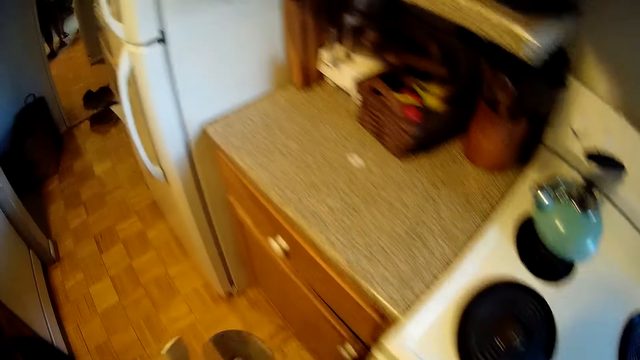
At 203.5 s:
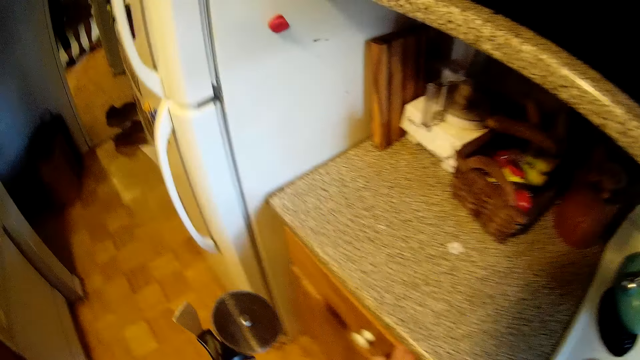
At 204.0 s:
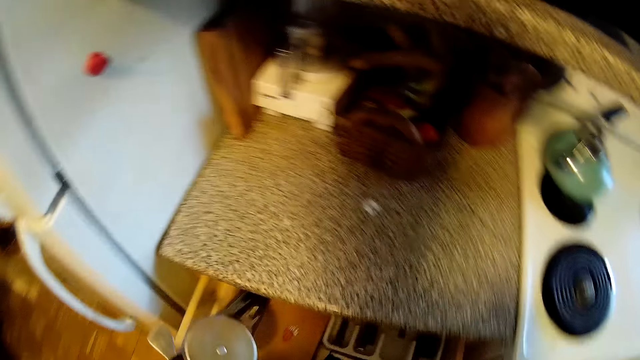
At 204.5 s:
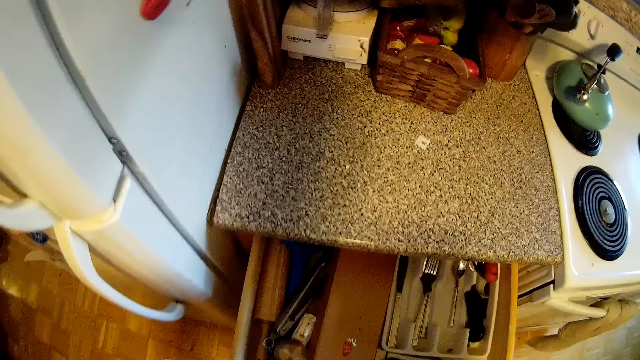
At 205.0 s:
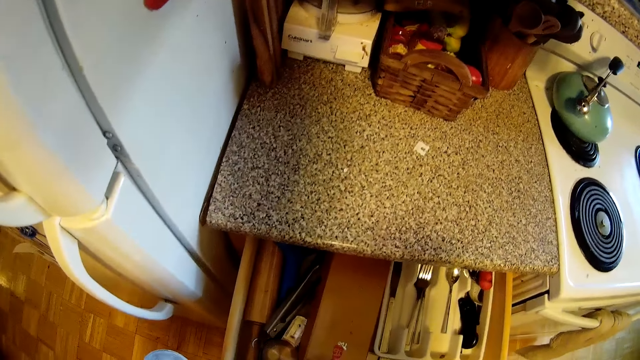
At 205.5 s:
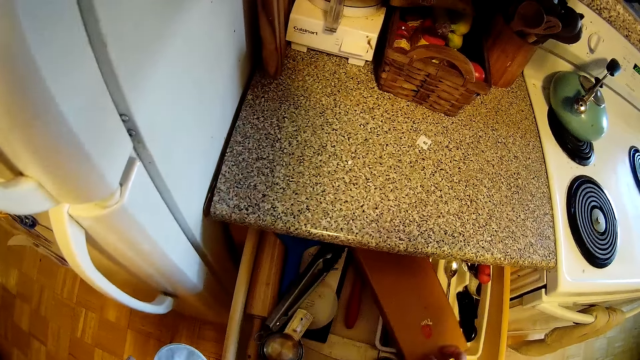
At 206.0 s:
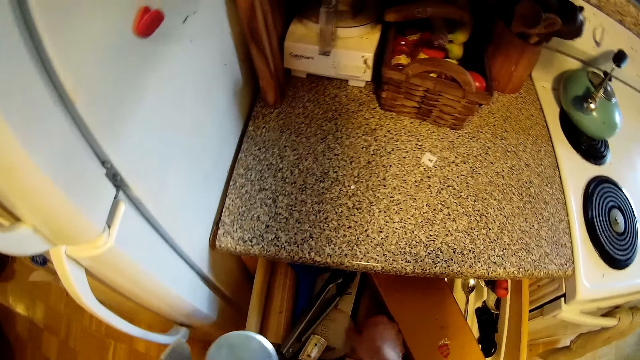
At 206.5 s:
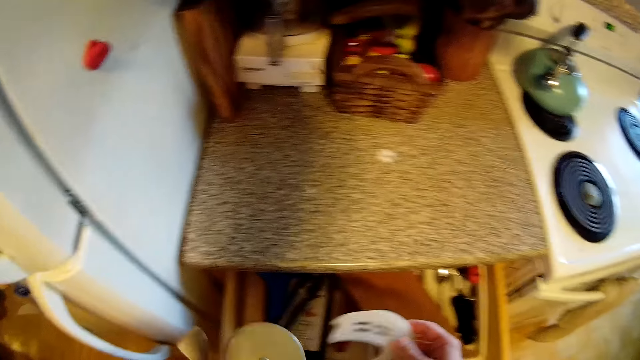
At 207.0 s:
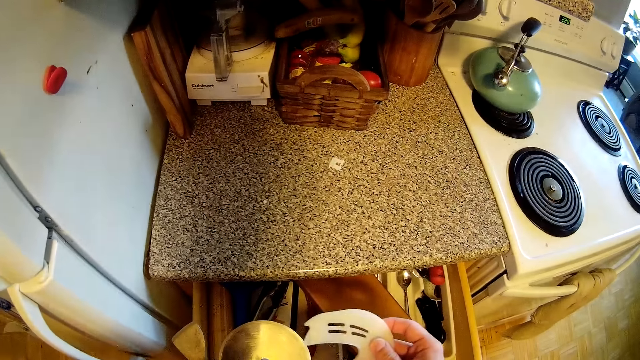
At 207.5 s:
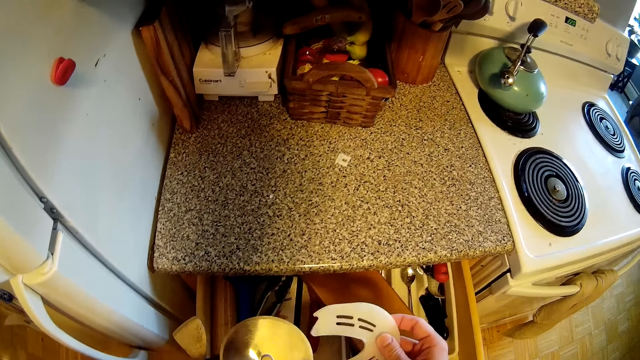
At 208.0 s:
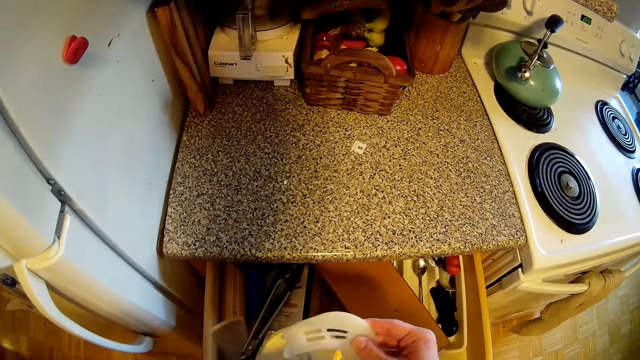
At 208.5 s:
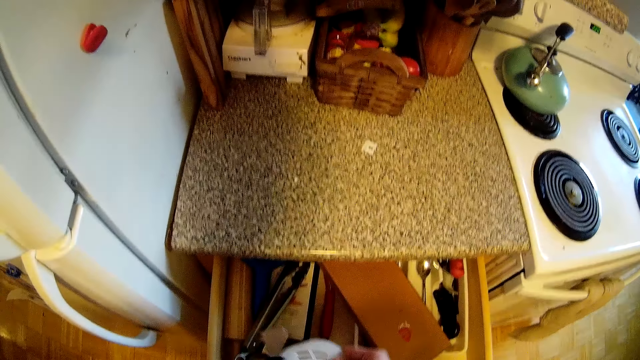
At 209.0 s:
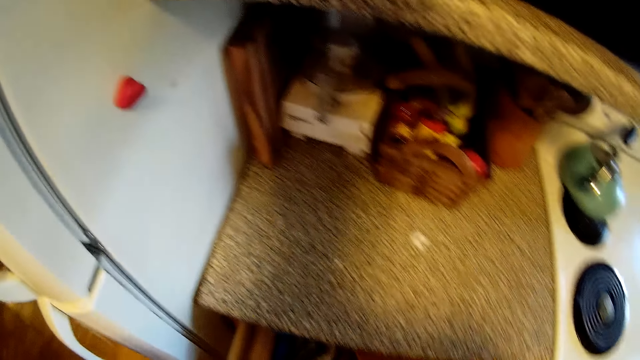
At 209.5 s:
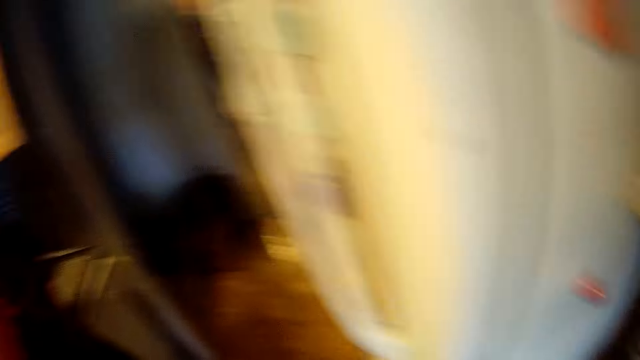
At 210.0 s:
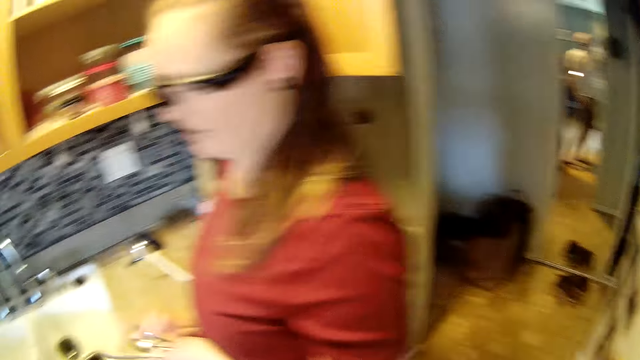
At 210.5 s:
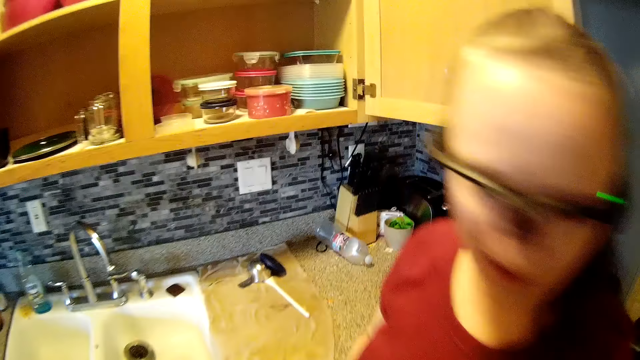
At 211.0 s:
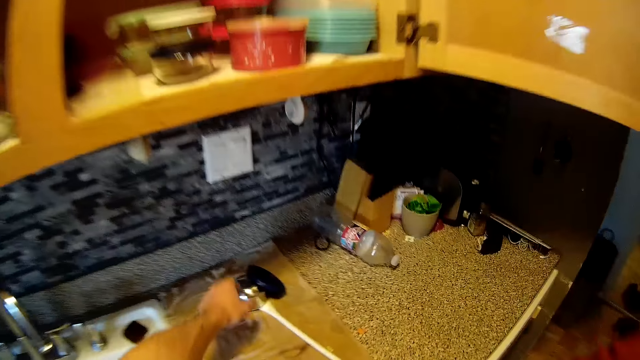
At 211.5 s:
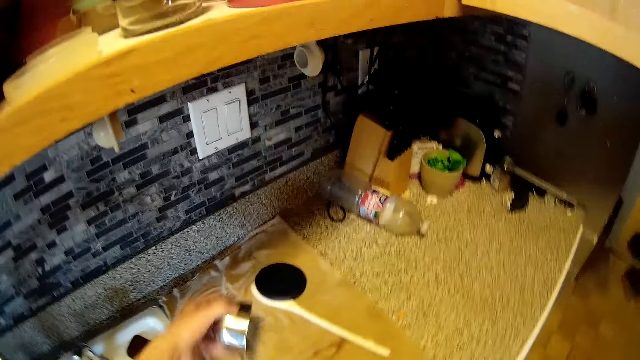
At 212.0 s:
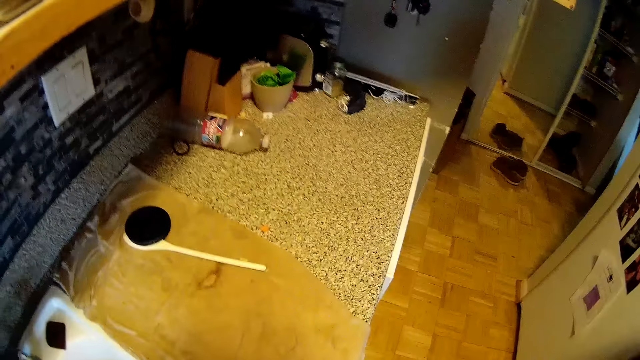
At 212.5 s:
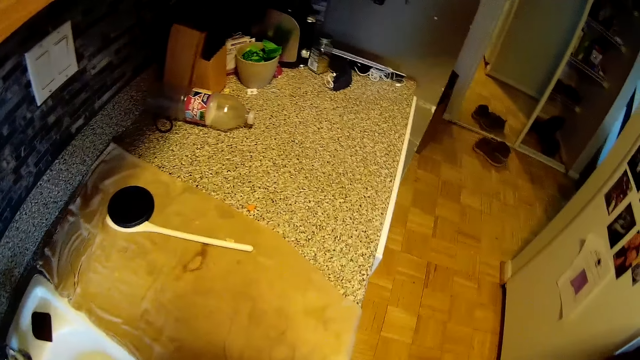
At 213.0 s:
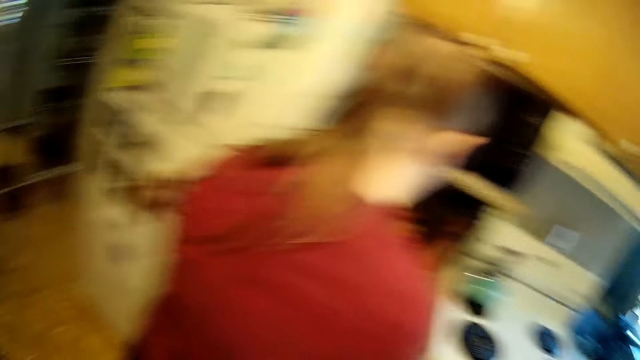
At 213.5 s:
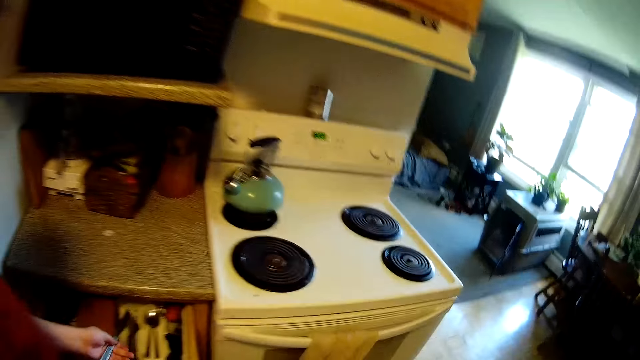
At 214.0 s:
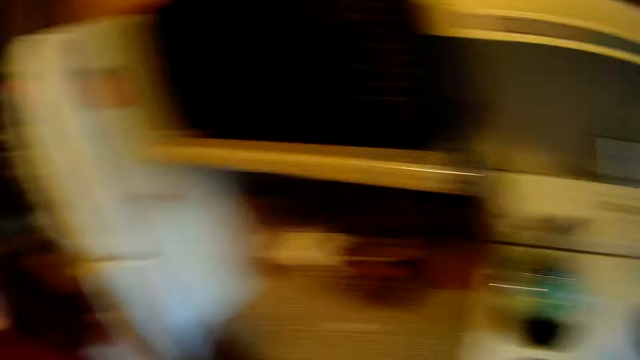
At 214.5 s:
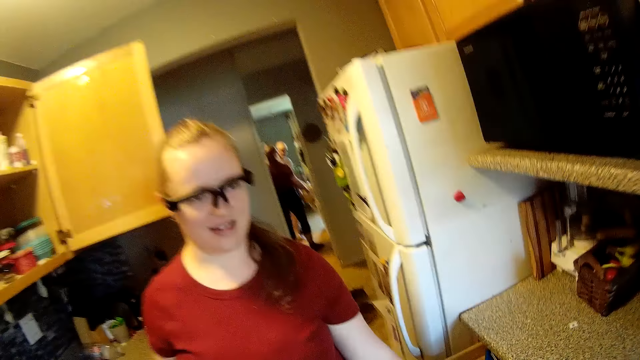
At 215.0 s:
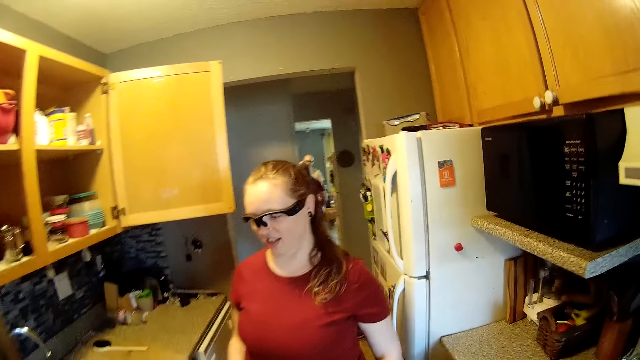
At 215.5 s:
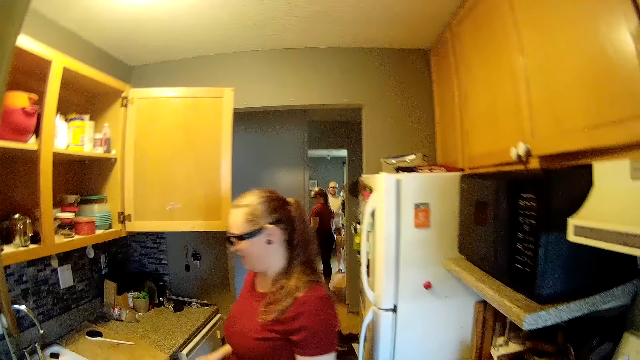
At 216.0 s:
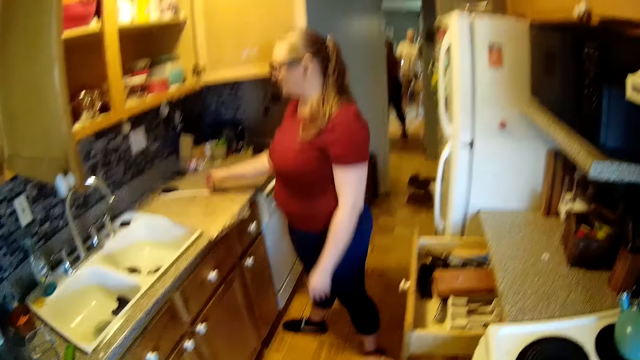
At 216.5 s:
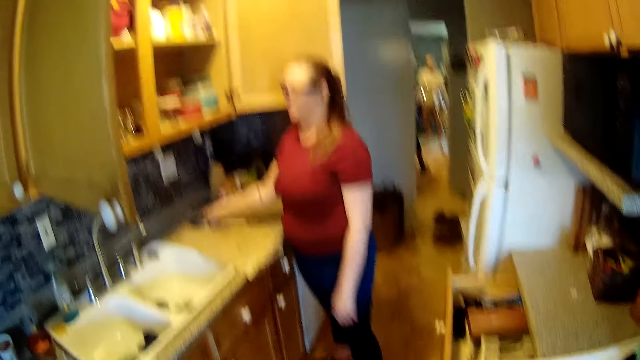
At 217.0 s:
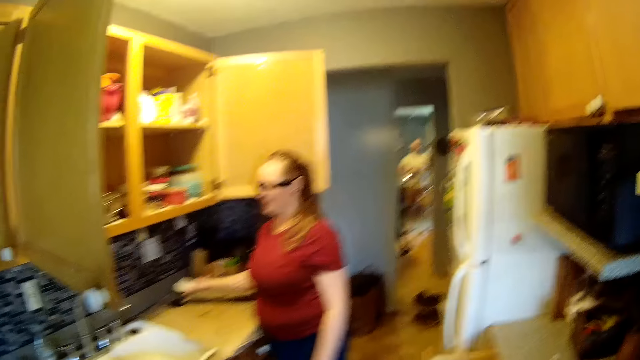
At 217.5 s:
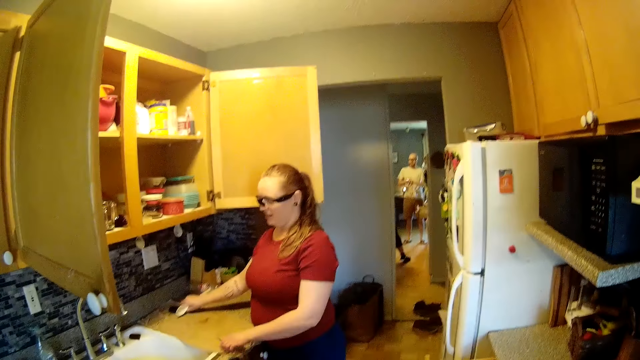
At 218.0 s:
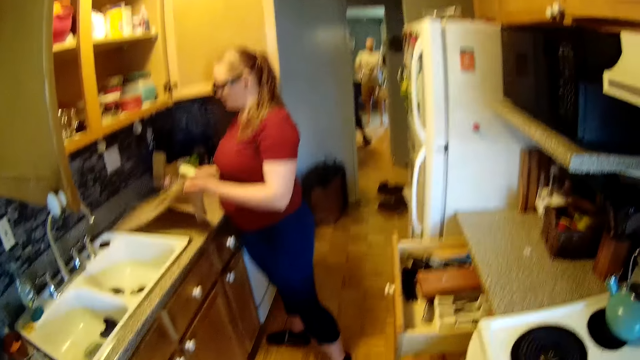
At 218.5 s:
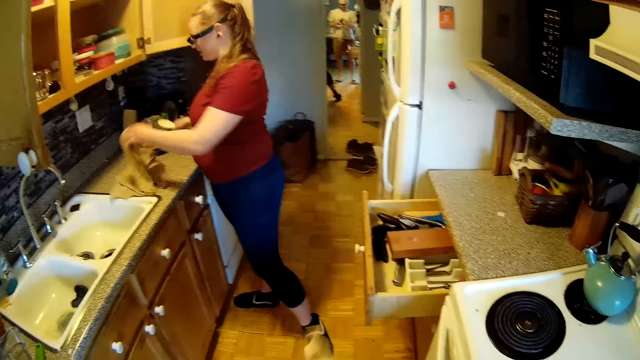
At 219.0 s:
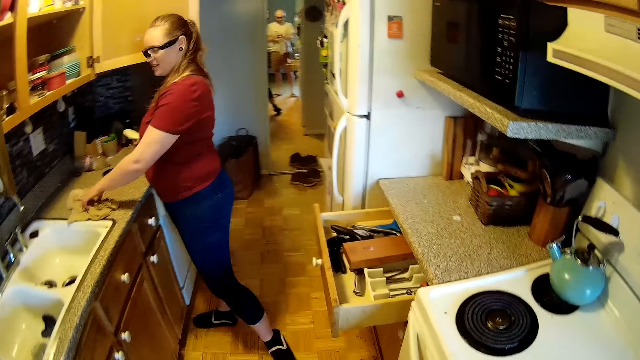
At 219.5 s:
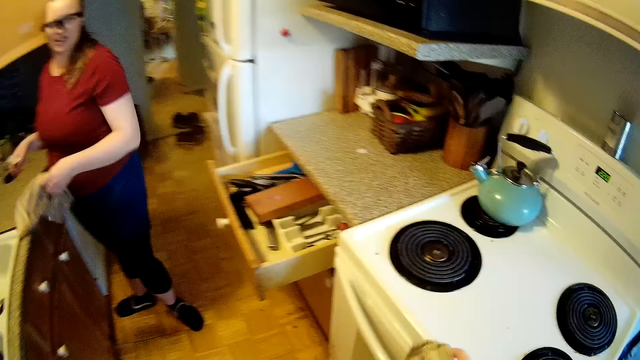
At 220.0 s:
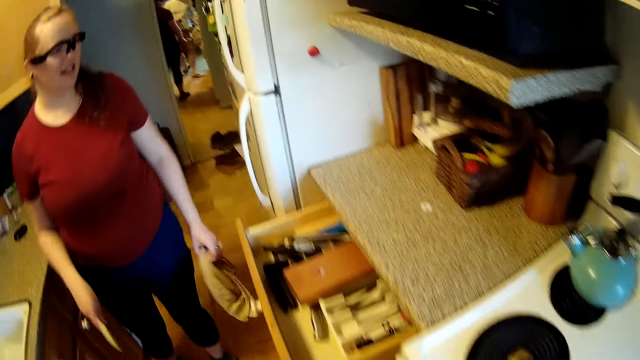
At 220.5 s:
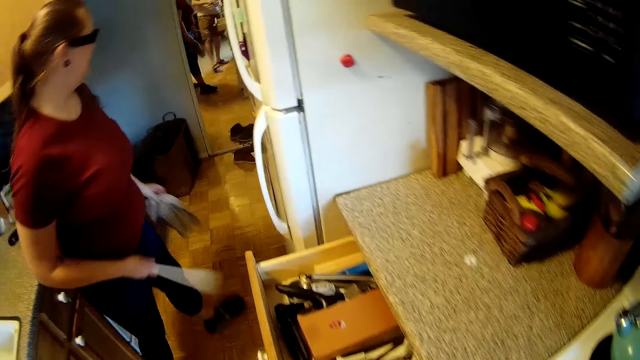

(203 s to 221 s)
The camera wearer opens the drawer with his right hand. He walks in the room. He adjusts the carton in the drawer with his right hand. He picks up a board. He covers the meat breaker saw with the lid with his right hand. He drops the meat breaker saw inside the drawer with his left hand. He walks in the room. He picks up a container or lid on the cabinet with his left hand. He interacts with the woman. The woman picks up a wooden spoon on the cabinet with her right hand. She picks up a napkin on the cabinet with her left hand.

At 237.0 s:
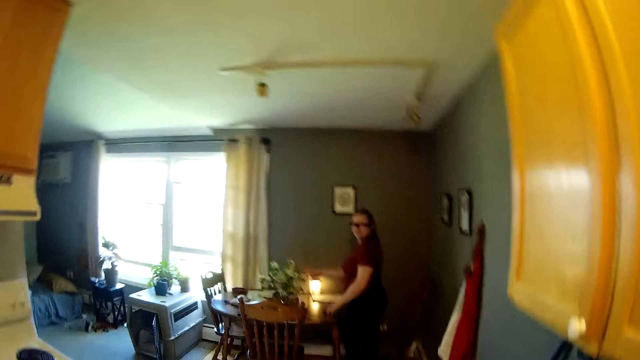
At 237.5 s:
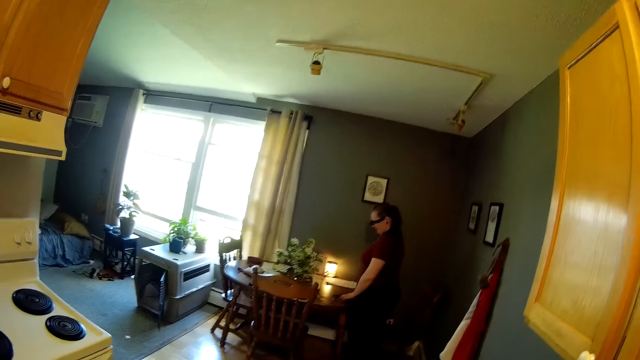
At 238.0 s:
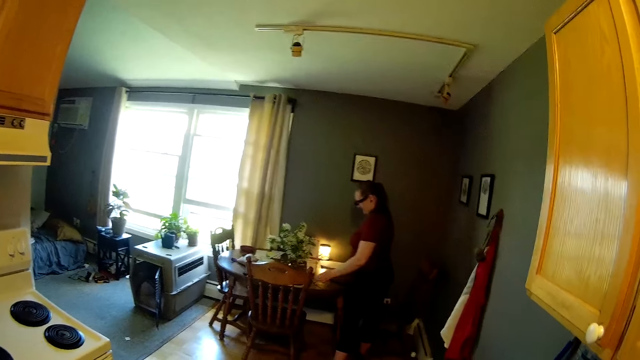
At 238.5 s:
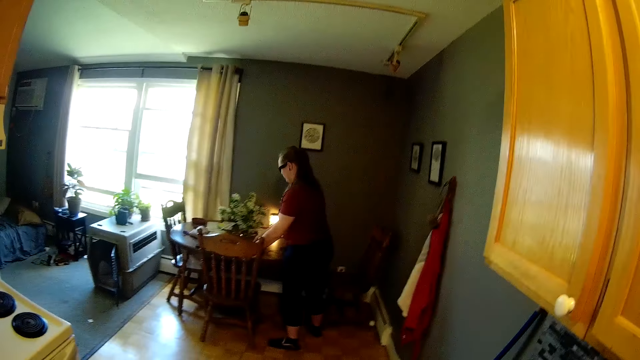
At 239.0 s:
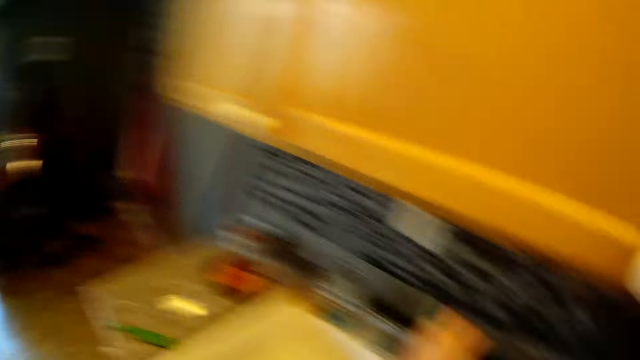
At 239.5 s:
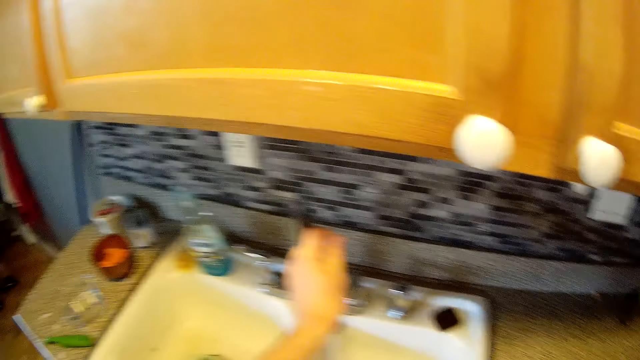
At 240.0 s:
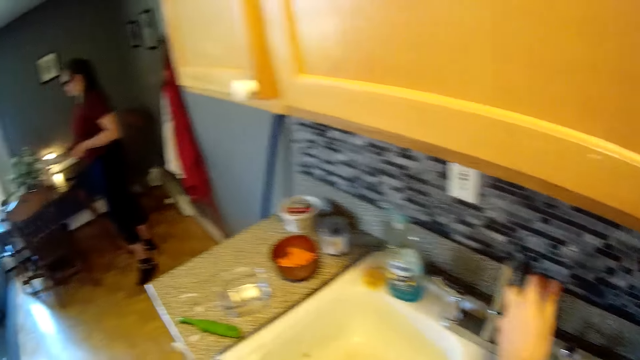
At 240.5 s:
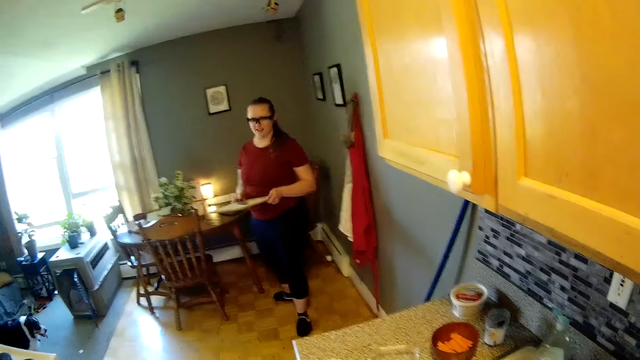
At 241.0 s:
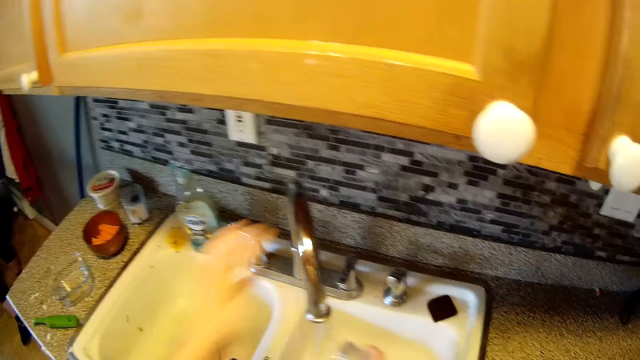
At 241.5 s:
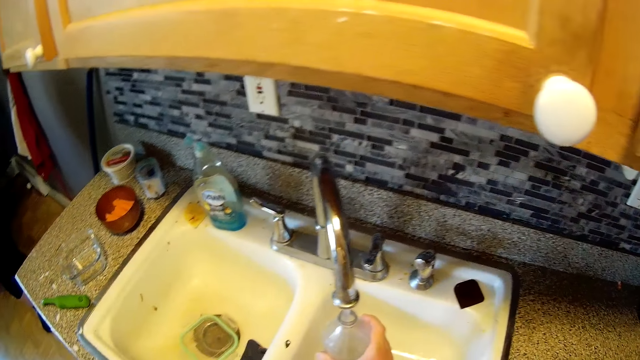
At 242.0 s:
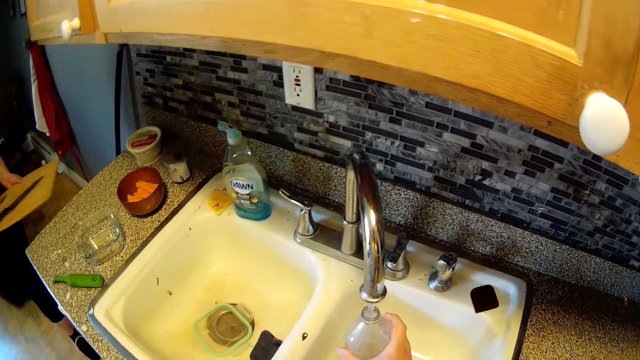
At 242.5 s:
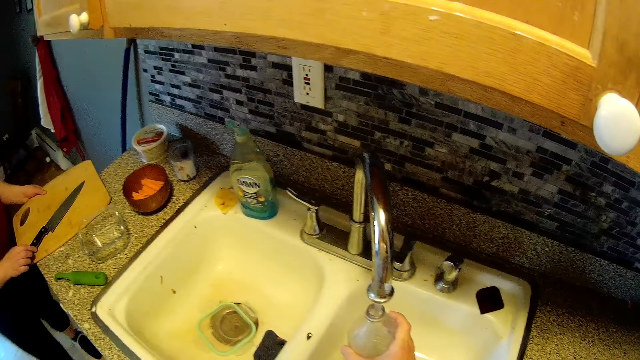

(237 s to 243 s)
The camera wearer interacts with the woman. He opens the tap. The woman carries a chopping board with both hands. The camera wearer fetches water inside the bottle from the tap with his right hand. The woman walks towards the sink.
